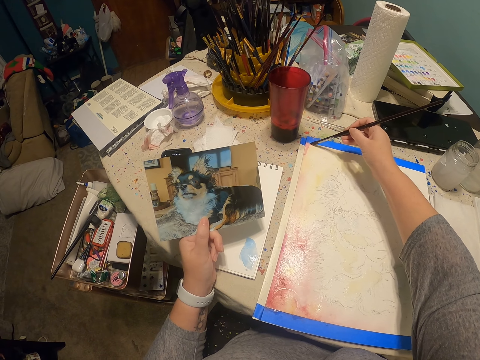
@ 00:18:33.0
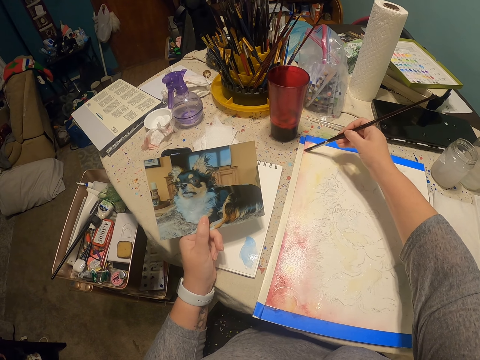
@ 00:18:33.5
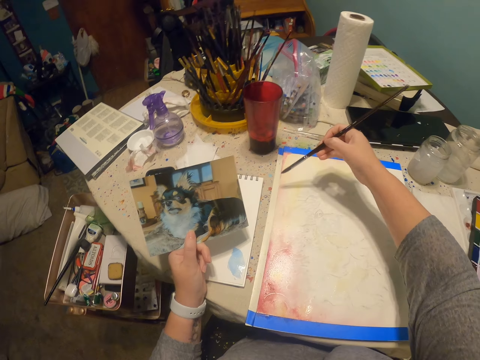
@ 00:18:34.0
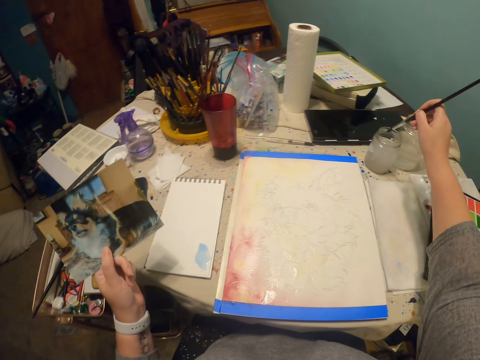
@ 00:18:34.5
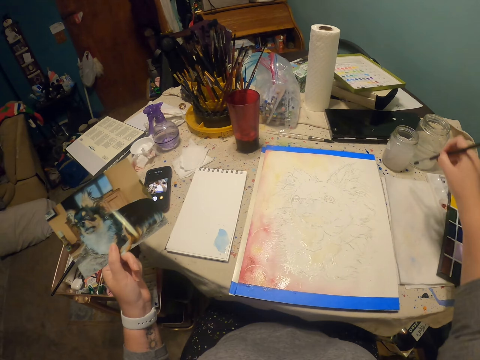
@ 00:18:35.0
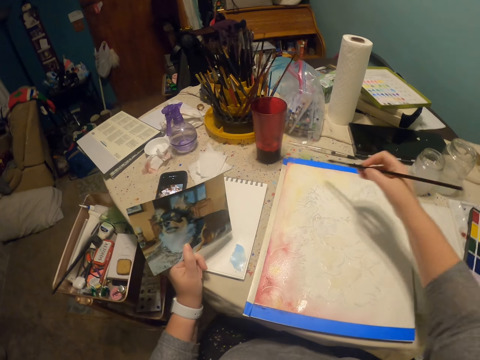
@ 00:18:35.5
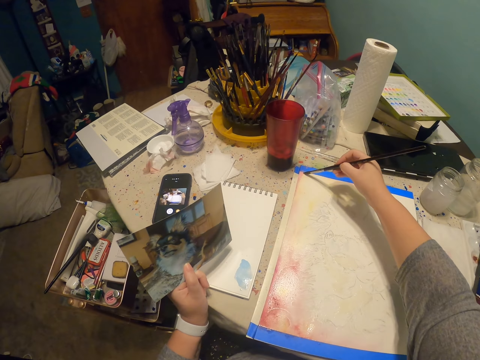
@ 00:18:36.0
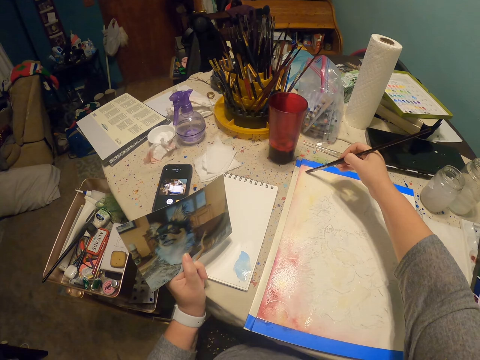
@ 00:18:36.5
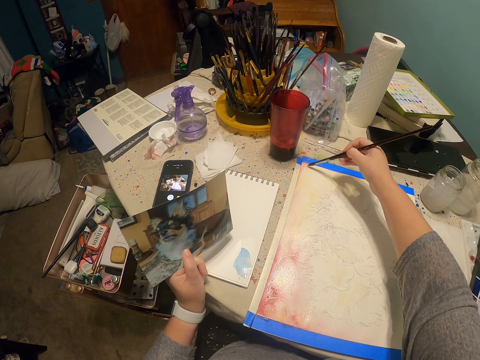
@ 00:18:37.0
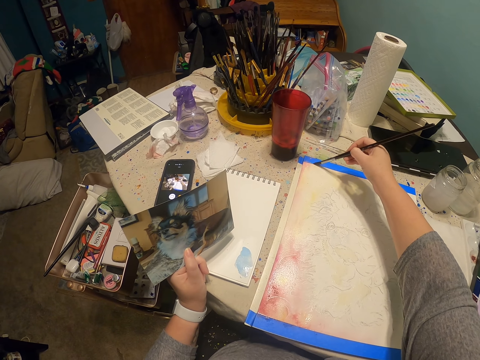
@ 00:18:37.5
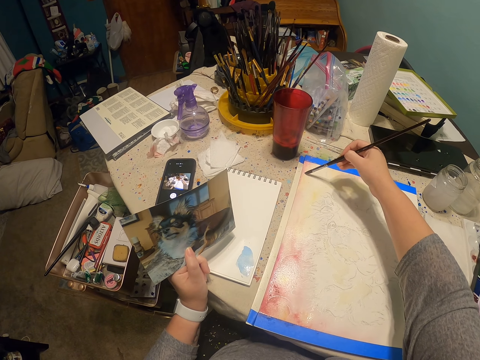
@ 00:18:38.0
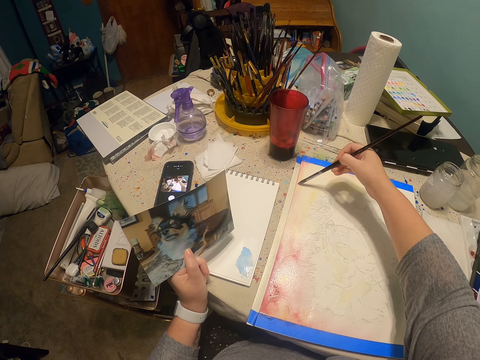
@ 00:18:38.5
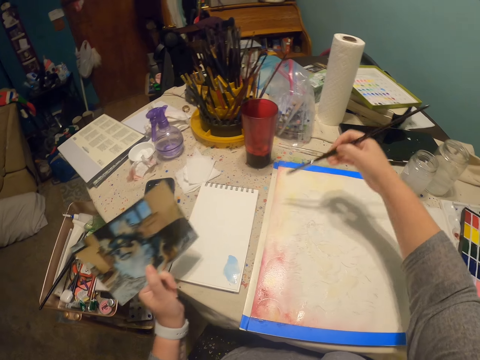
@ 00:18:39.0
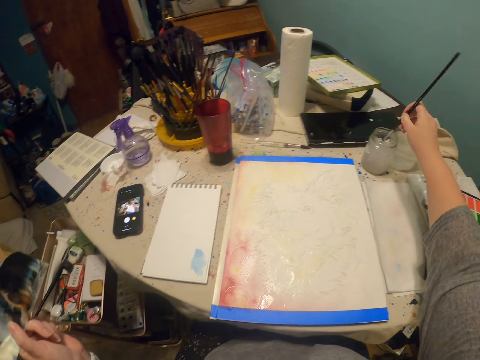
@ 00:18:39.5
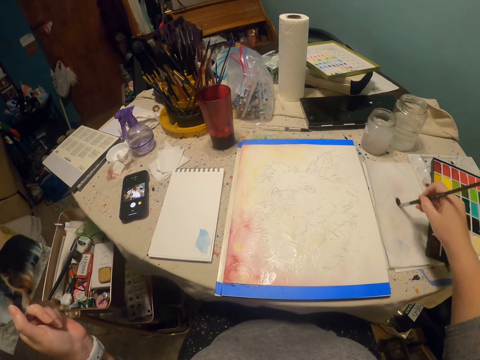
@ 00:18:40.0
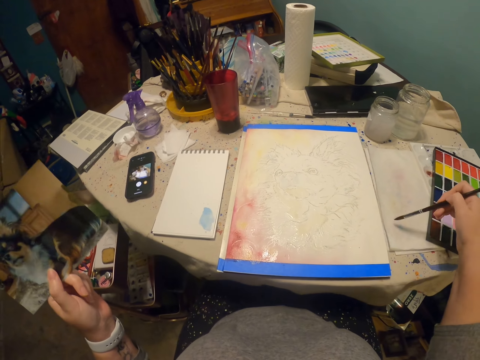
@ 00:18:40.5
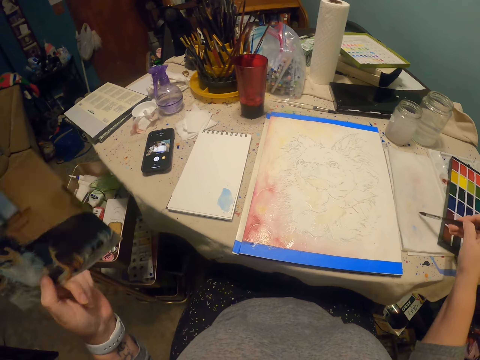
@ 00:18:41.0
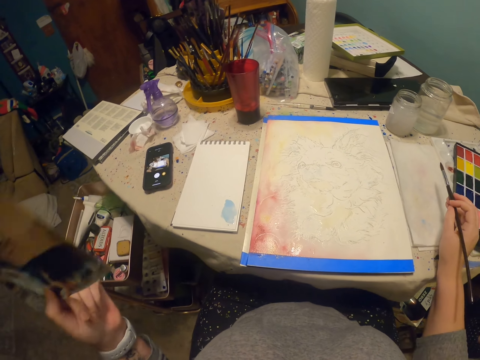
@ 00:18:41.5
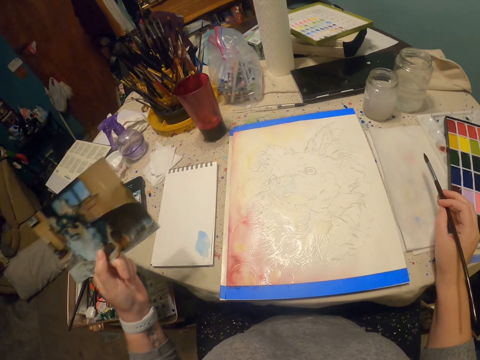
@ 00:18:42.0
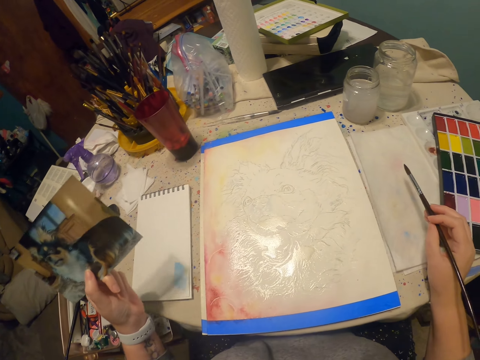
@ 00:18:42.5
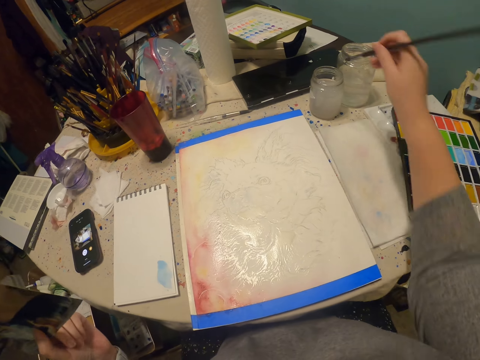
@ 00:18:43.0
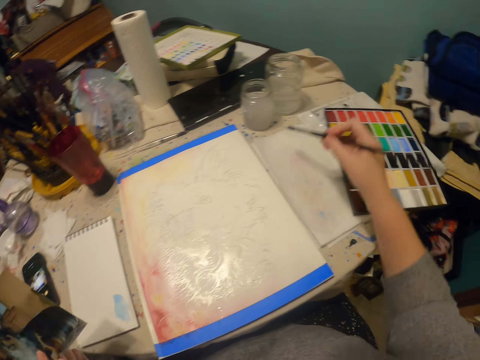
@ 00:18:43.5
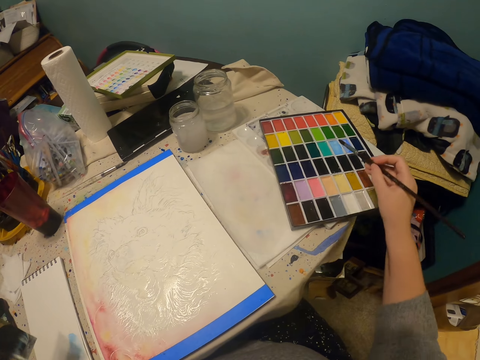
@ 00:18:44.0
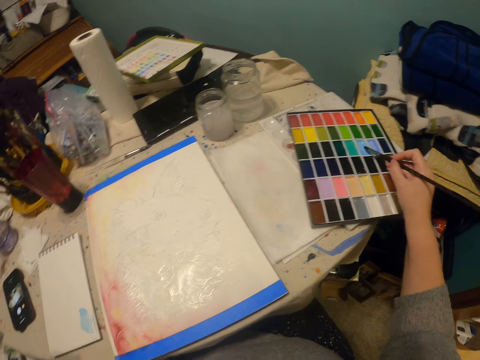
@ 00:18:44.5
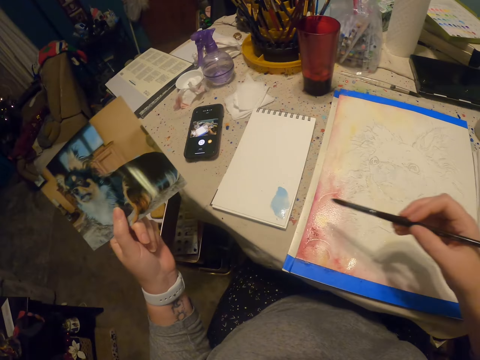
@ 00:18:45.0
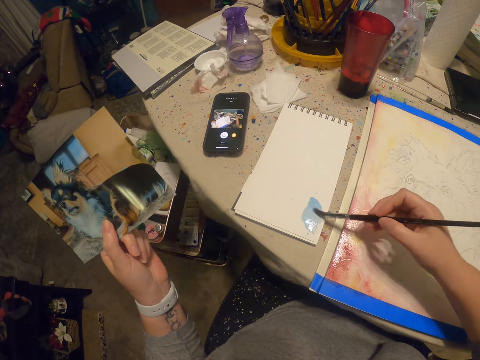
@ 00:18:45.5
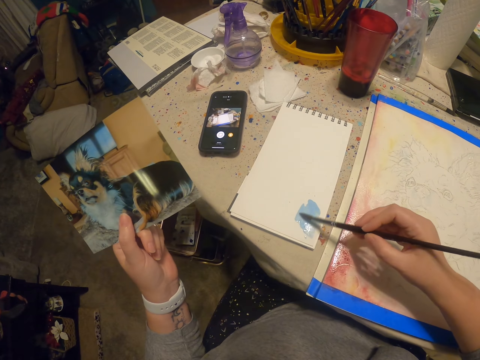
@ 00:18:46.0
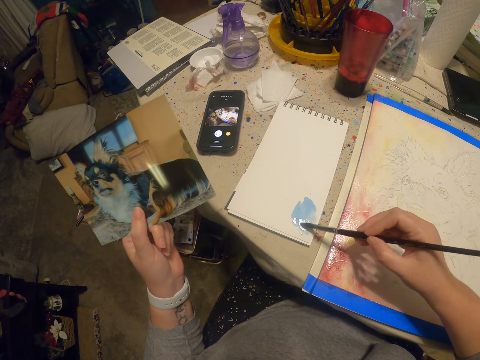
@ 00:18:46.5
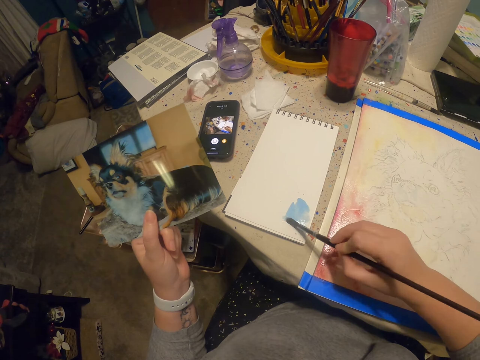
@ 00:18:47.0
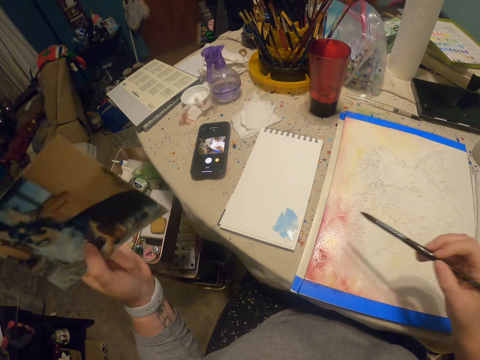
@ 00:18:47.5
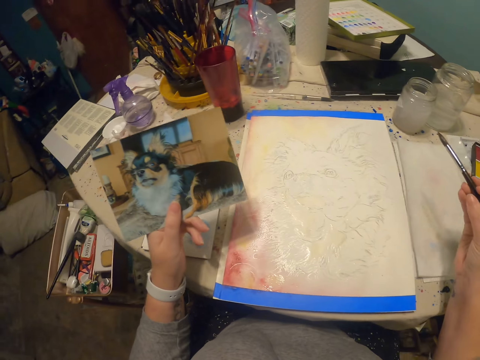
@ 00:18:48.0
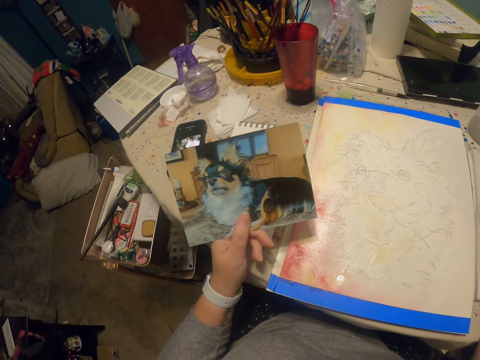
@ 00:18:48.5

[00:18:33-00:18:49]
The camera wearer dips the painting brush in the container. They rub the painting brush on the surface. They paint. They rub the painting brush on the surface. They rub the painting brush on the palette. They paint on the book. They look at the picture.

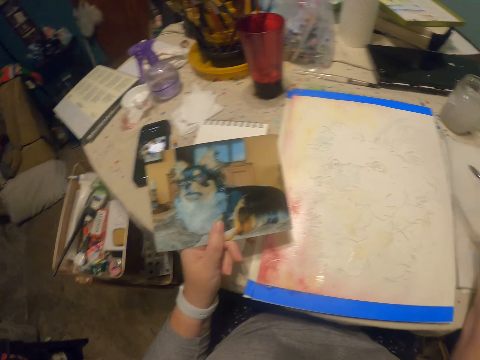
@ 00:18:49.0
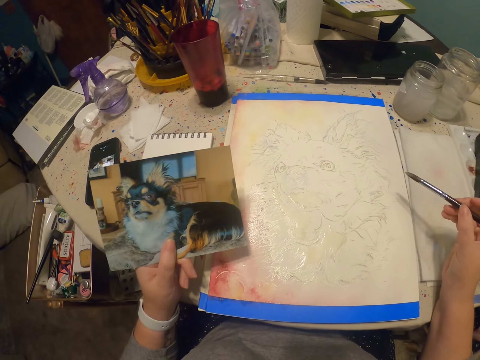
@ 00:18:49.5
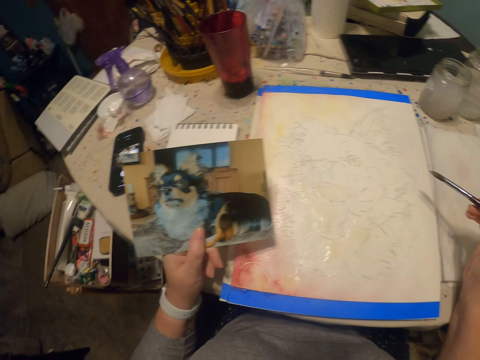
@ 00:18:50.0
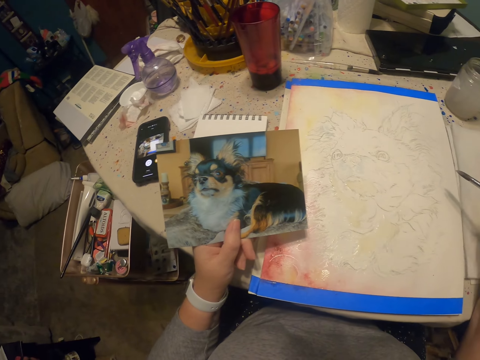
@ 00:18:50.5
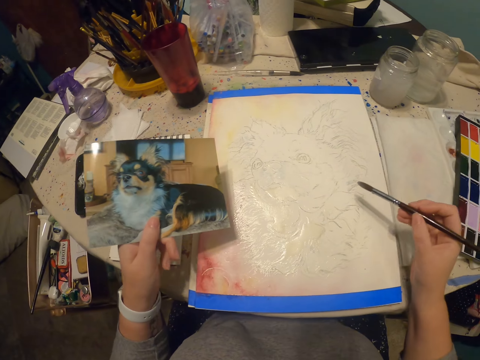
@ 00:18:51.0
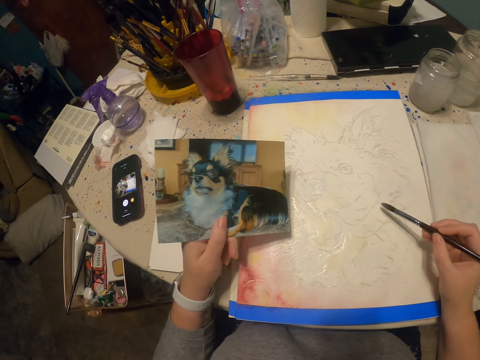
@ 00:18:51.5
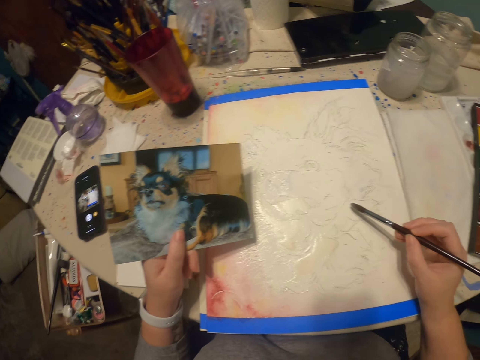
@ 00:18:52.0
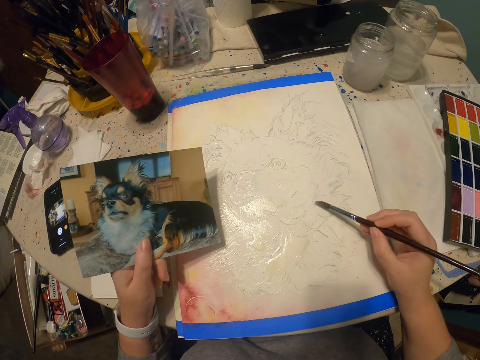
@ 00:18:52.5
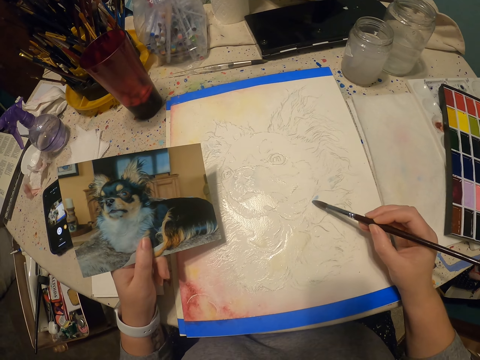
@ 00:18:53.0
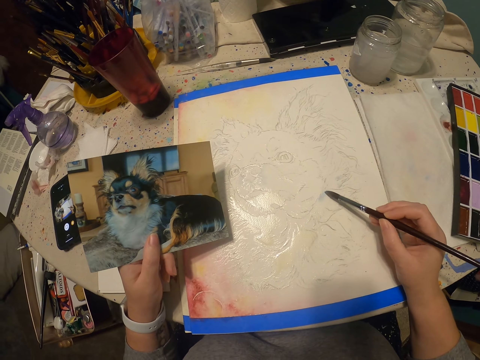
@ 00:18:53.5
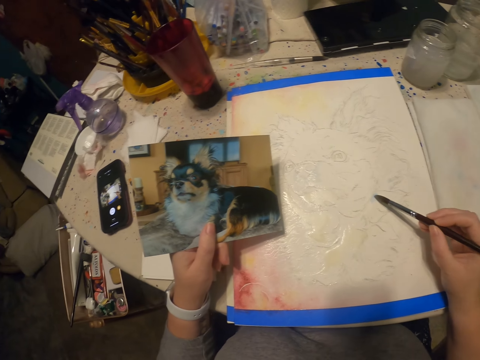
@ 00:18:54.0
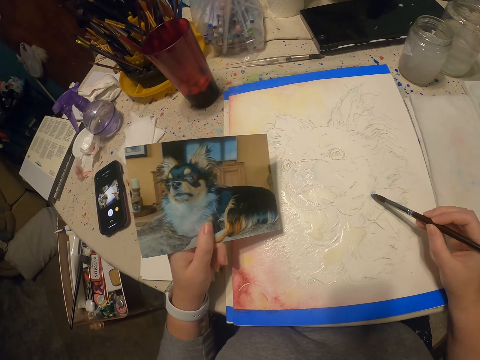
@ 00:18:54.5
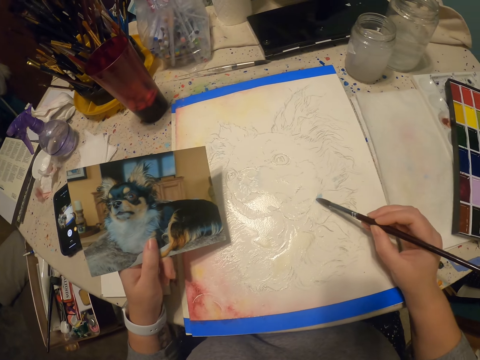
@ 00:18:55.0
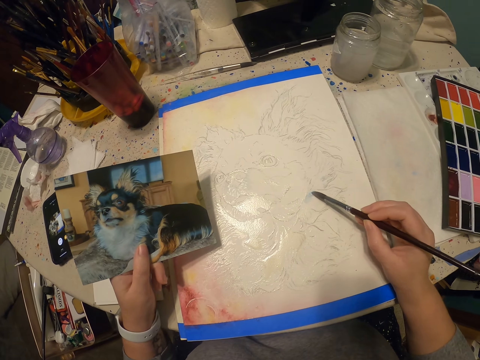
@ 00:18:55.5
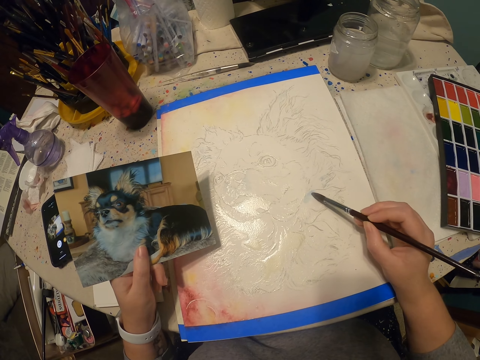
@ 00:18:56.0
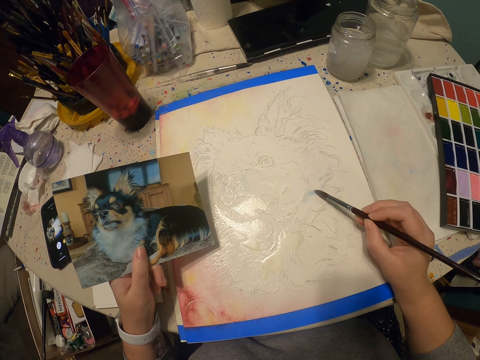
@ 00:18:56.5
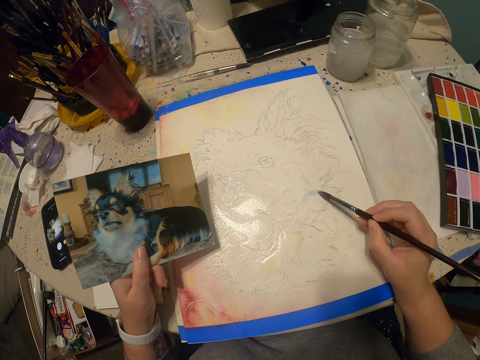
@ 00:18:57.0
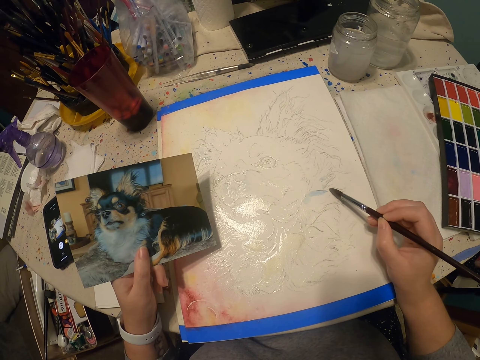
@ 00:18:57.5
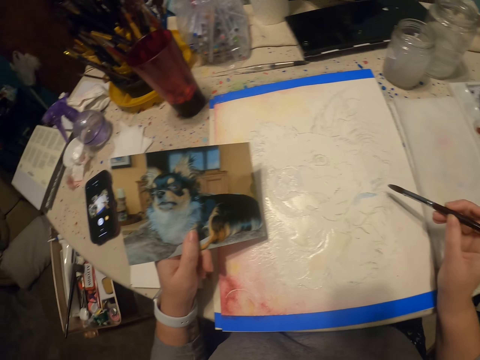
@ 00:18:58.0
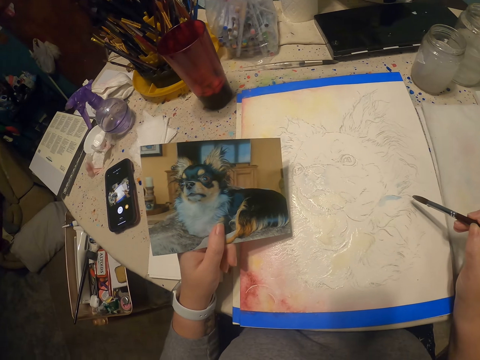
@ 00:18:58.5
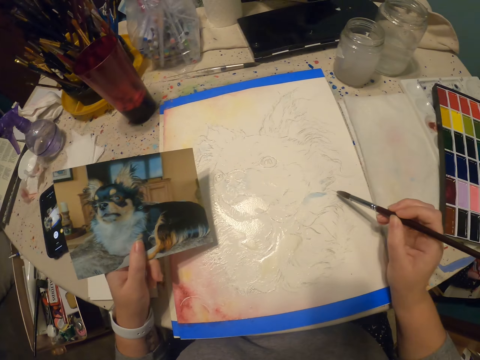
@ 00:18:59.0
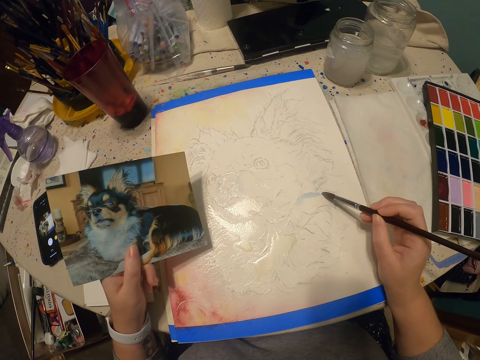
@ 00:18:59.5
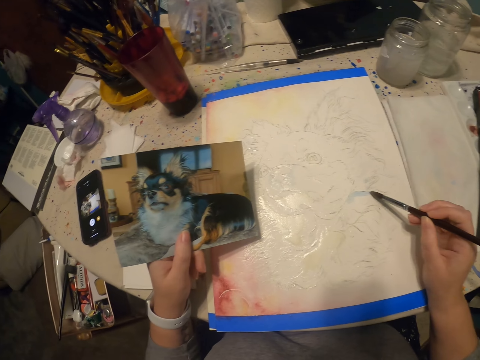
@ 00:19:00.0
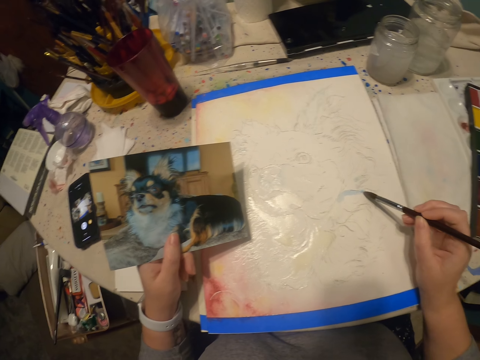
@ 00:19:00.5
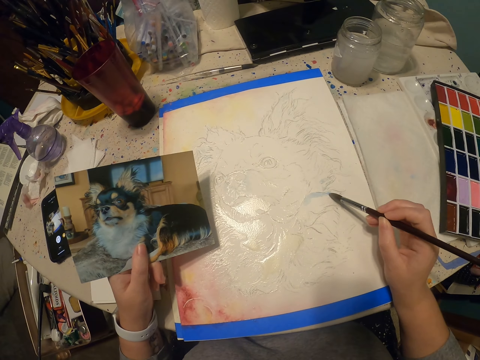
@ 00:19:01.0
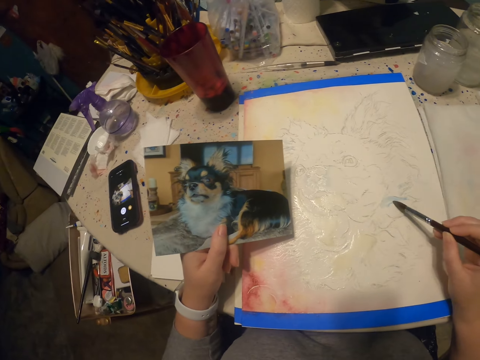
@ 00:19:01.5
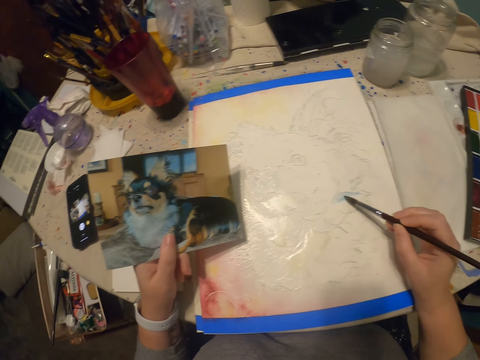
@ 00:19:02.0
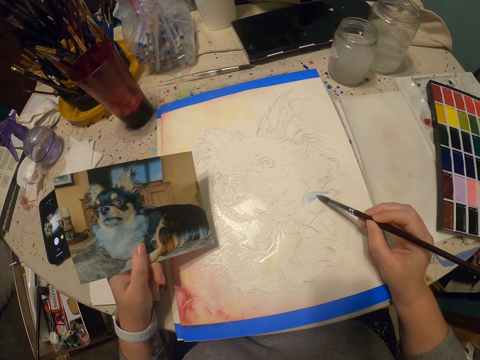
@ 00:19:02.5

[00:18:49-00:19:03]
The camera wearer paints.
